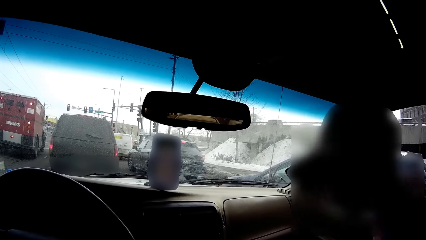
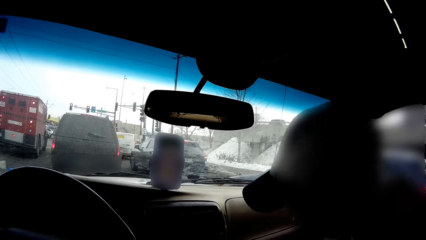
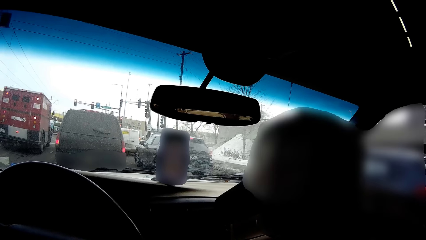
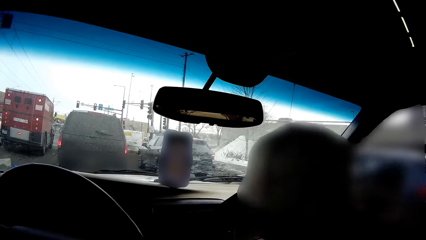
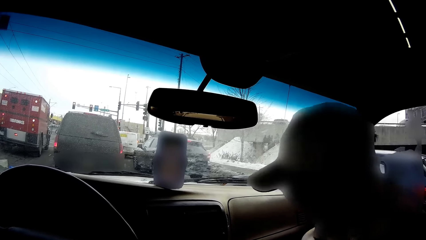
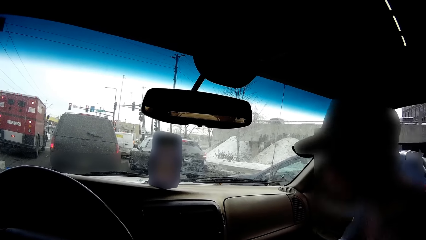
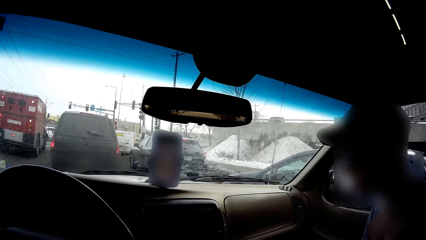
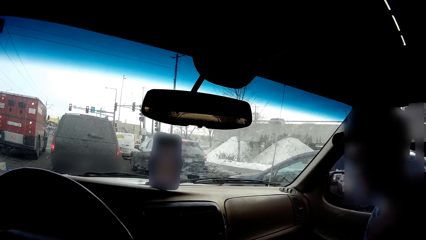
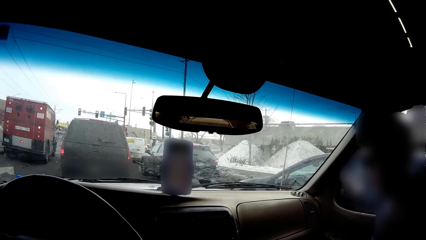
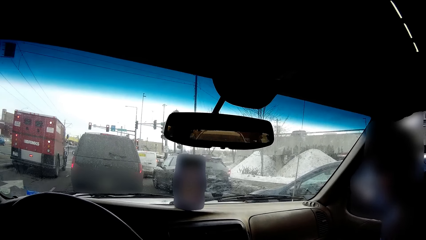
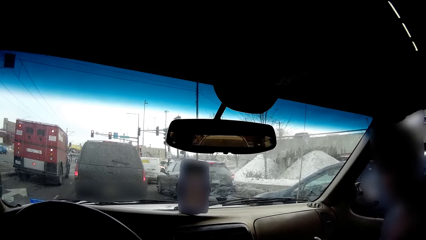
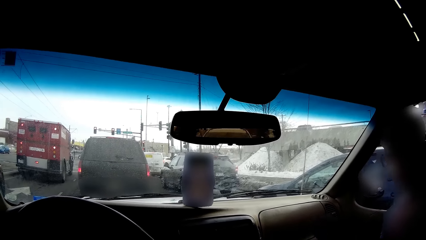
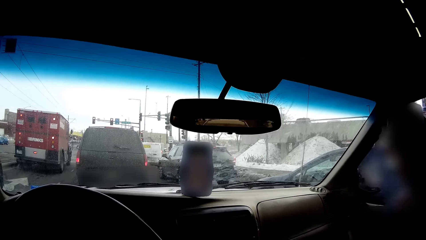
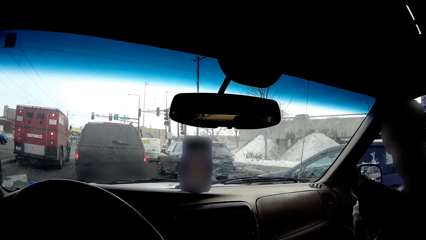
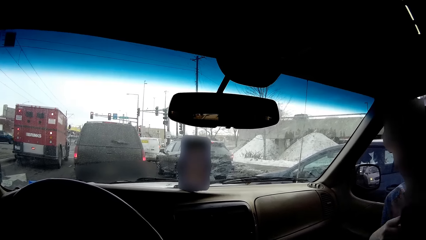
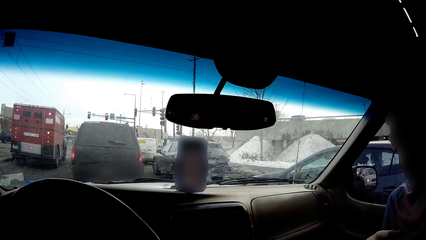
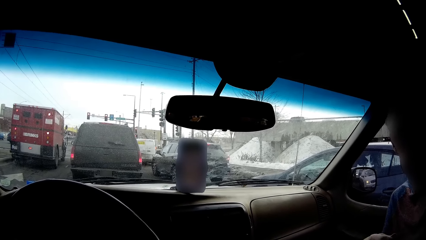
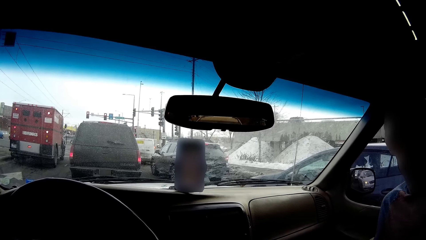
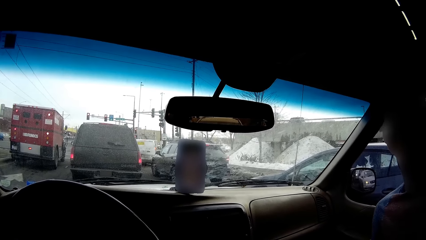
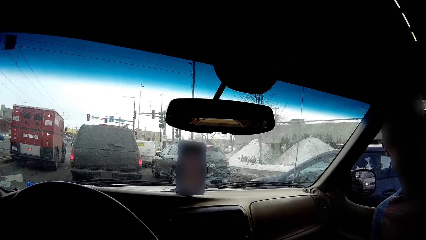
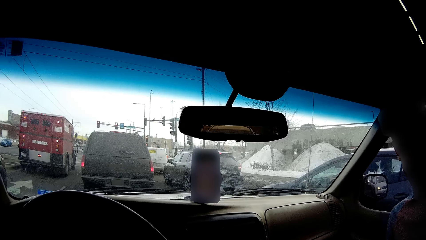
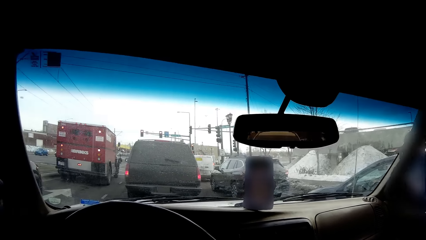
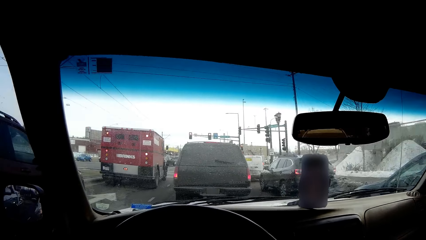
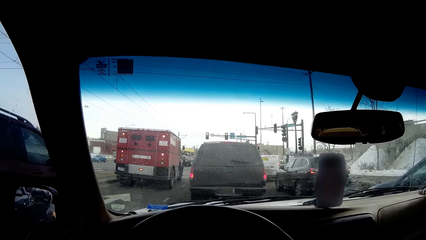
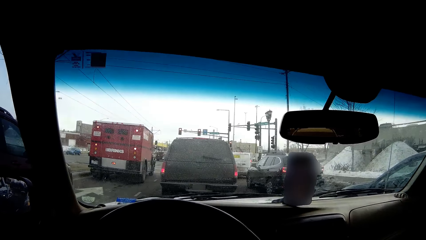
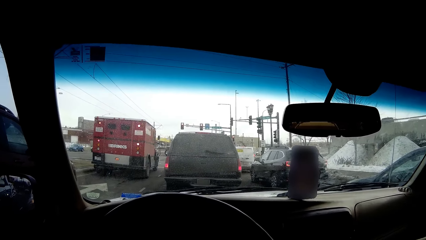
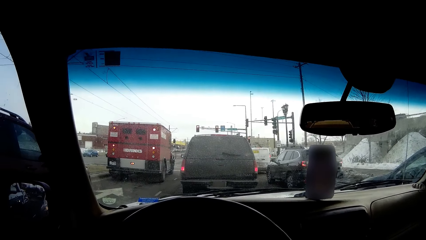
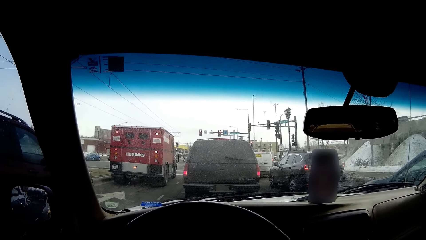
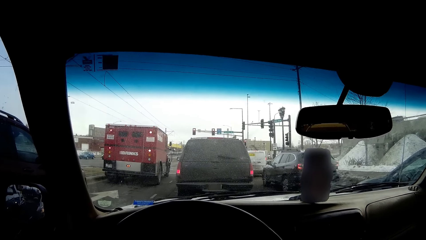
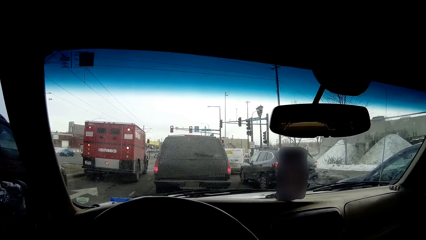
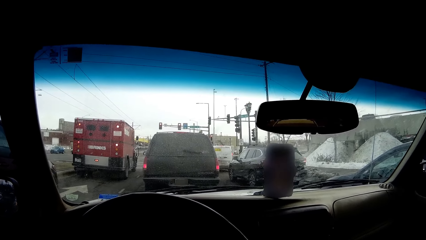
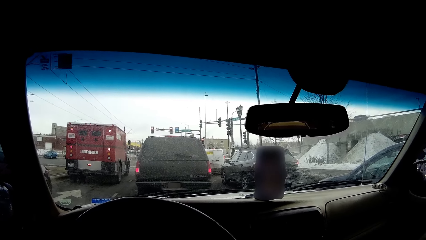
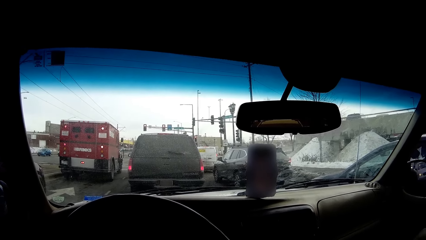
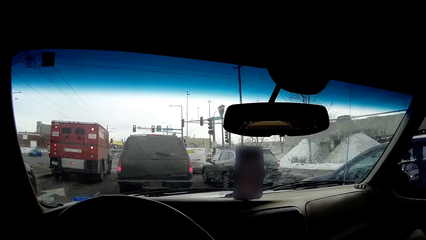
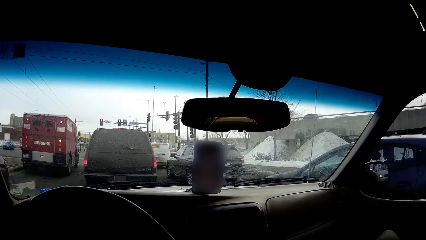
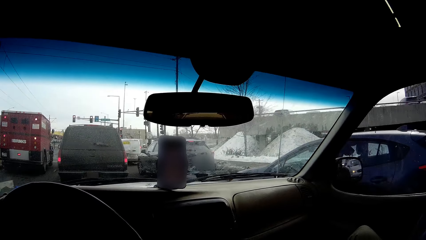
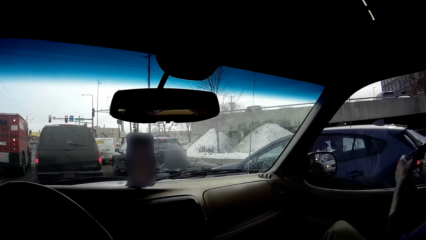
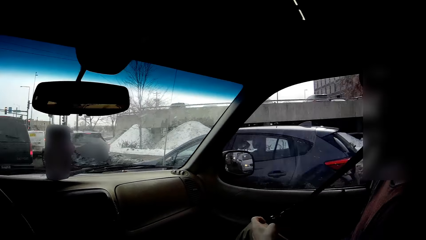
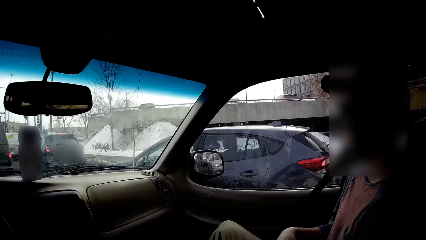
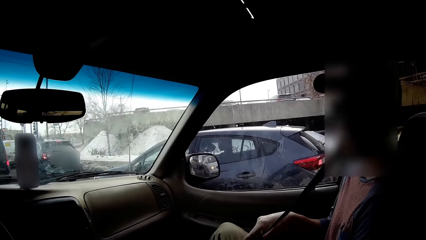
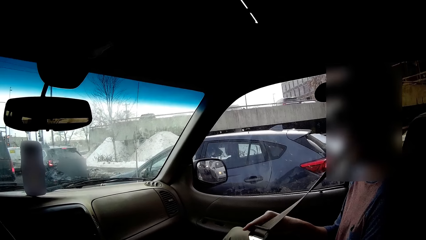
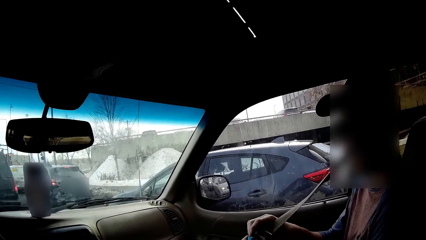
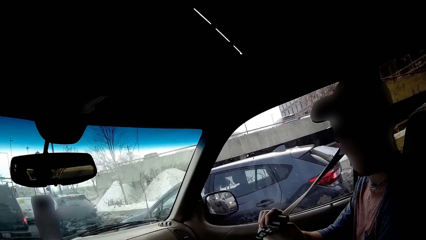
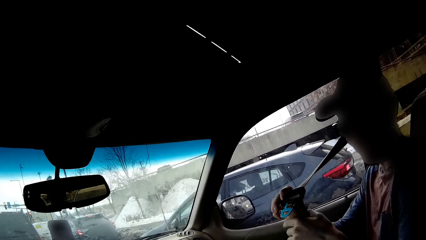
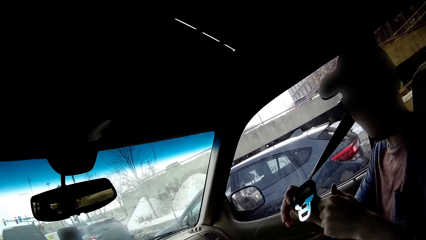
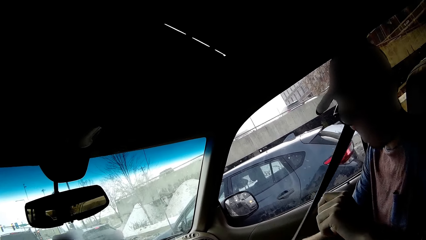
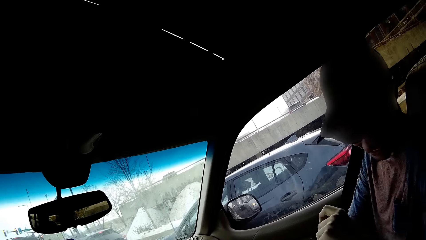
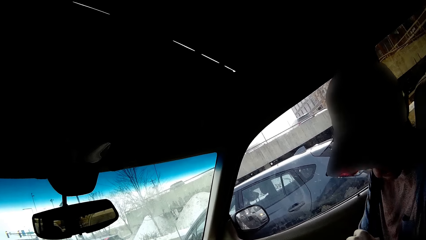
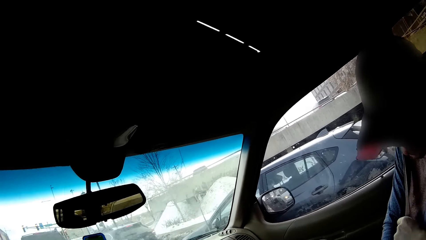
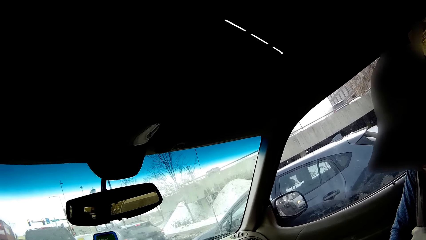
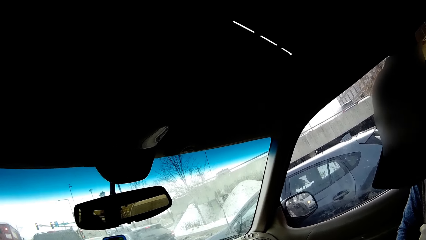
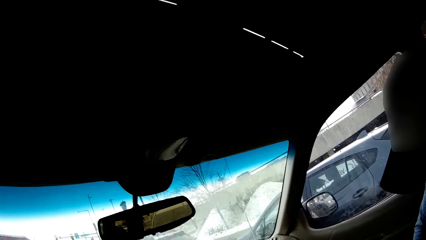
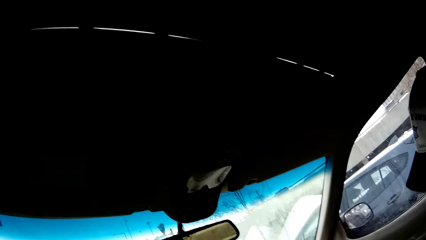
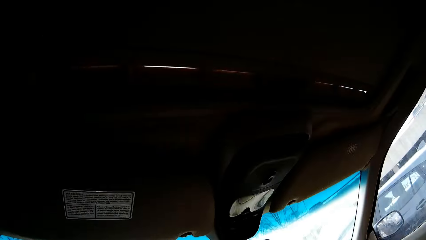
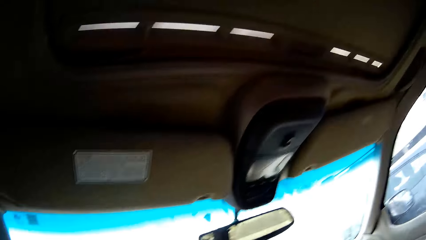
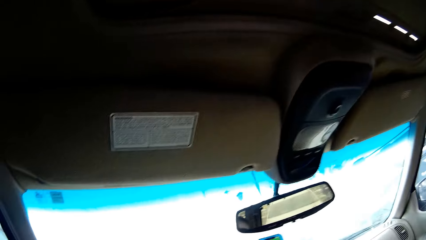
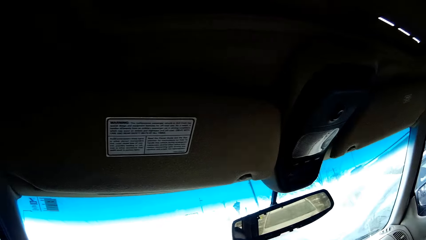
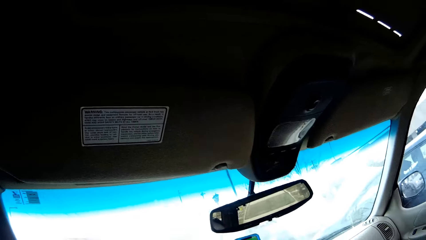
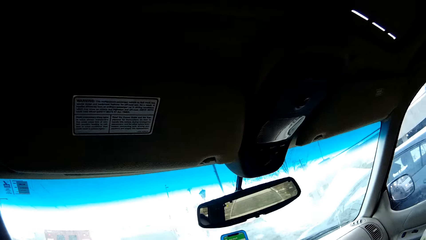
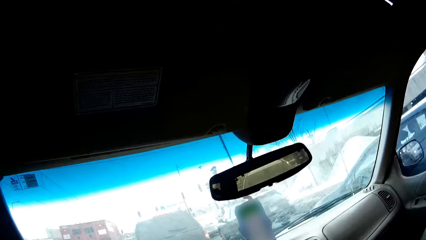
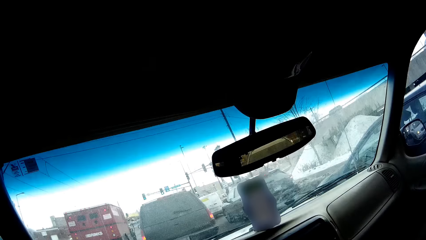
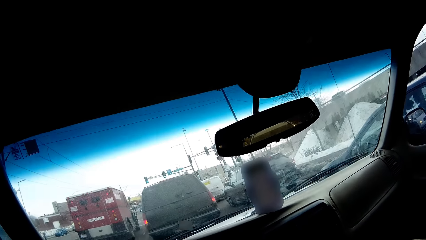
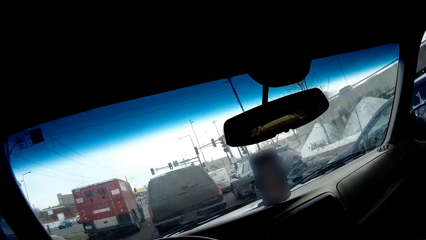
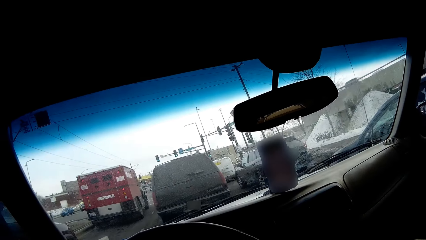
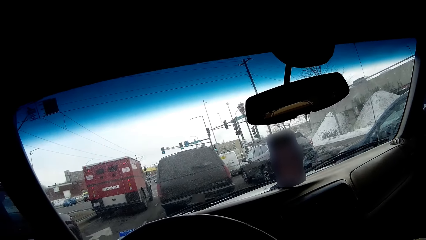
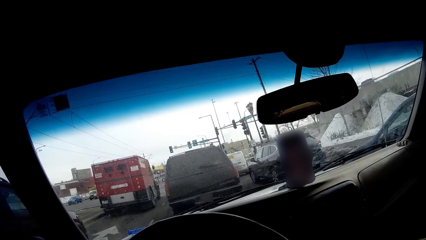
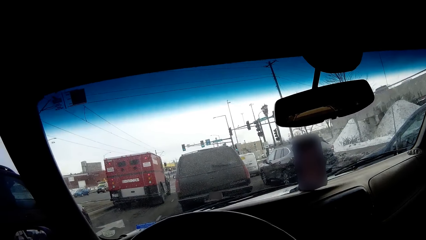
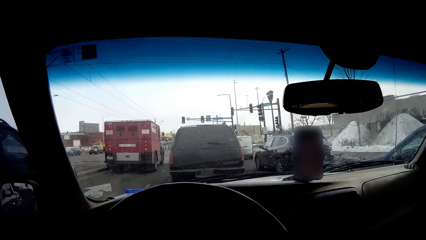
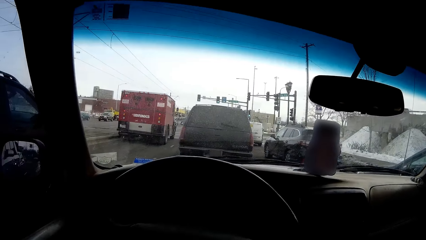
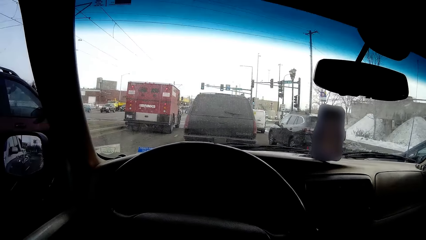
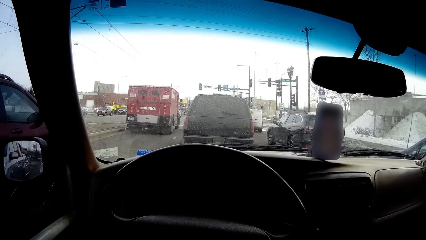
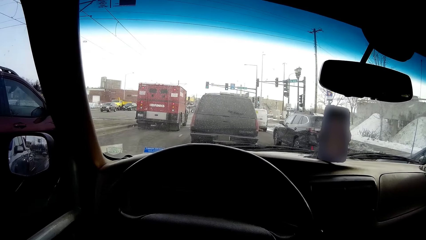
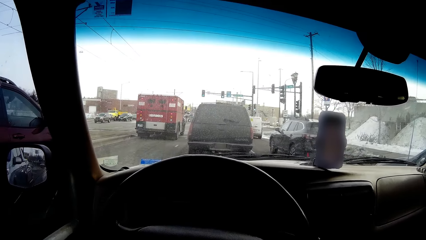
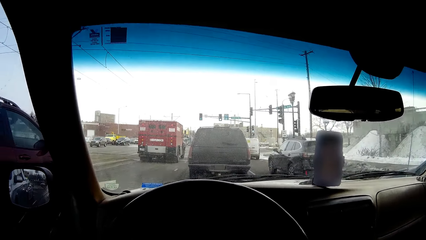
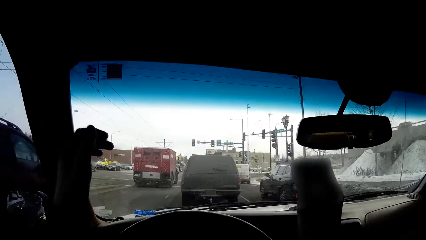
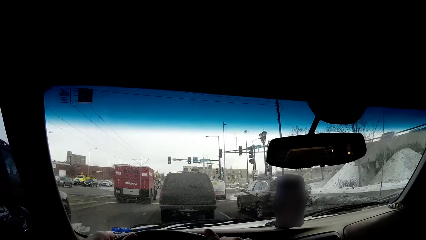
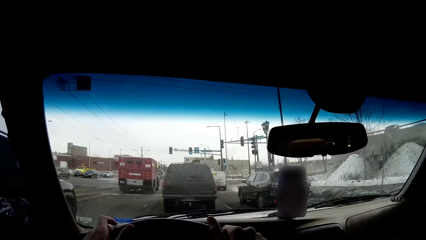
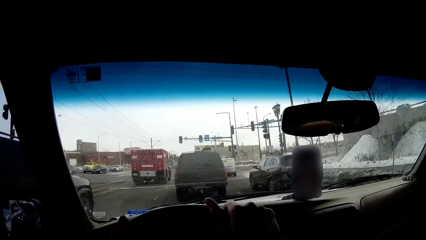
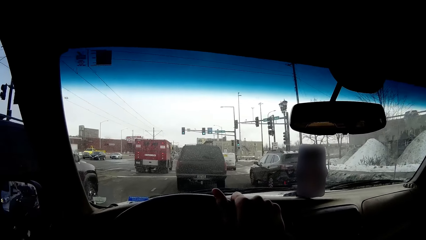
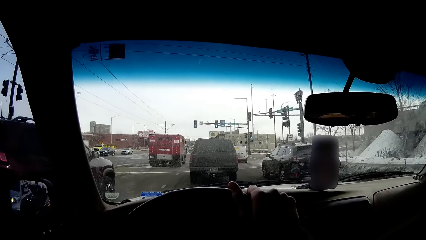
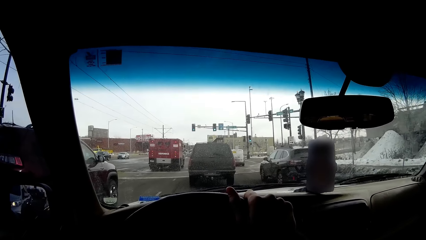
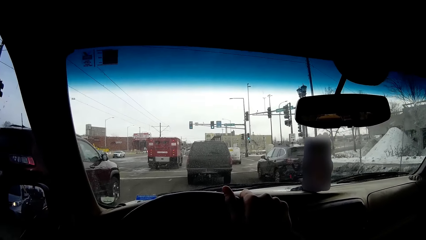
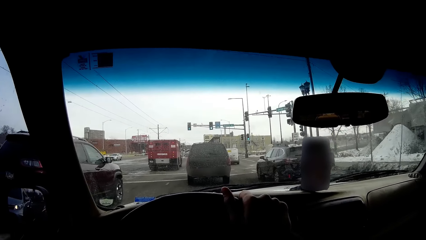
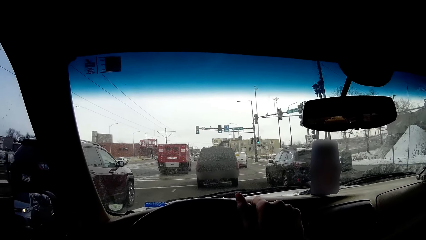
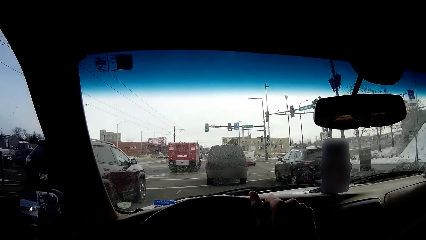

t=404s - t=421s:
A man removes a jacket. The camera wearer looks around. The man puts on a seat belt. The camera wearer buckles his safety belt. He looks around. He holds a steering wheel with hands.
